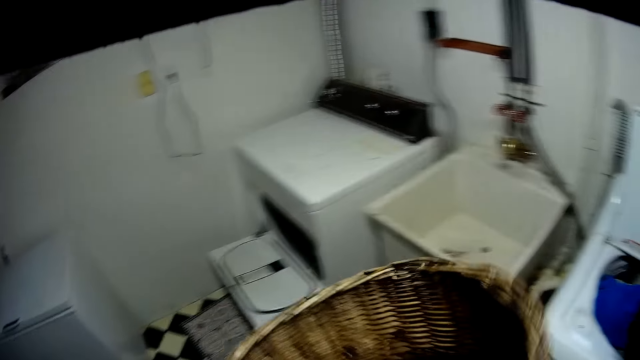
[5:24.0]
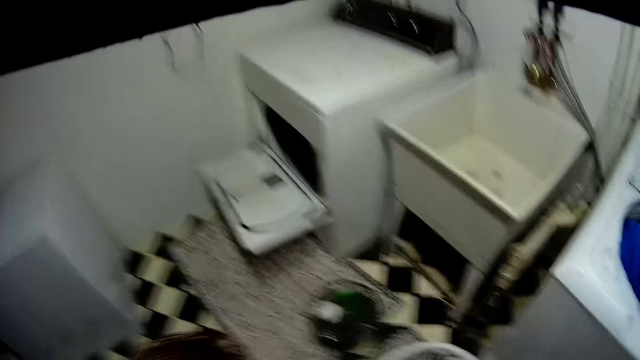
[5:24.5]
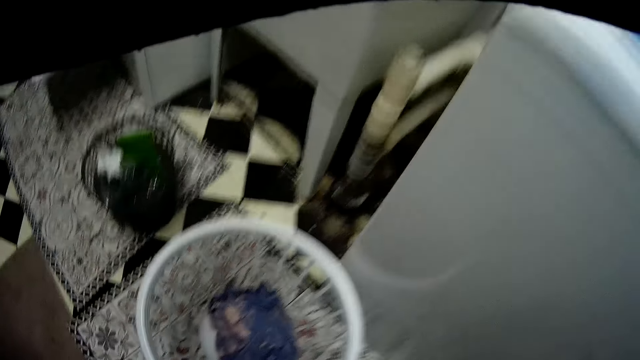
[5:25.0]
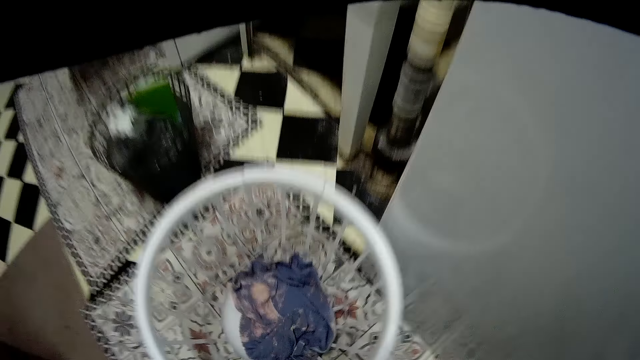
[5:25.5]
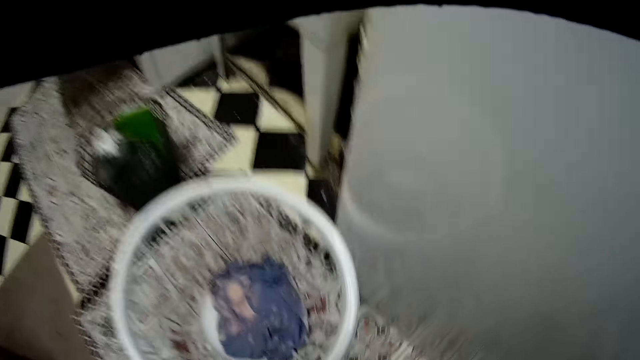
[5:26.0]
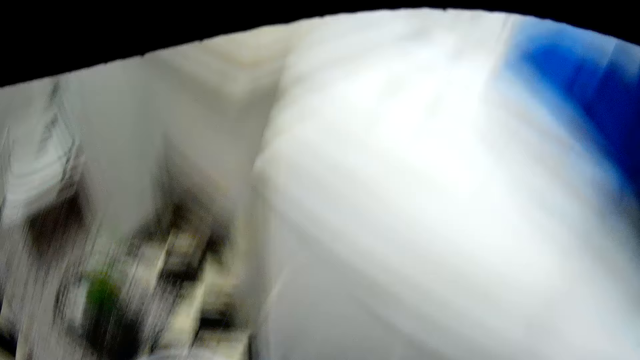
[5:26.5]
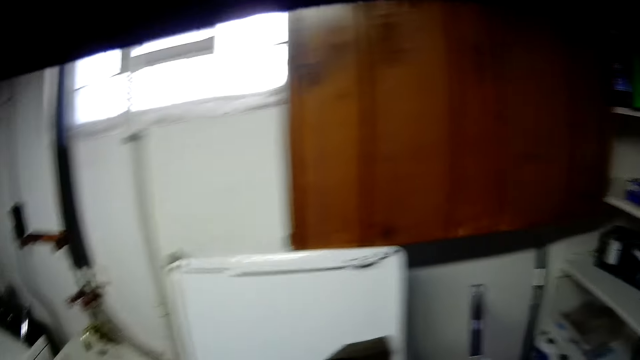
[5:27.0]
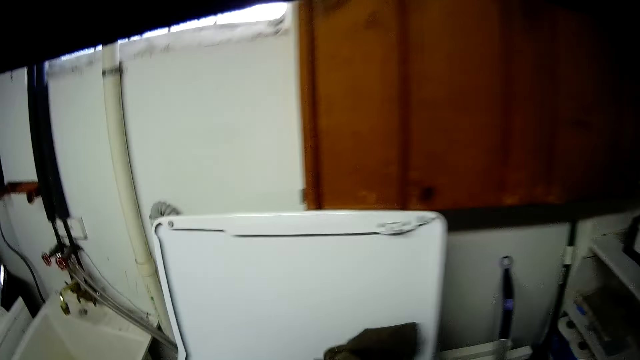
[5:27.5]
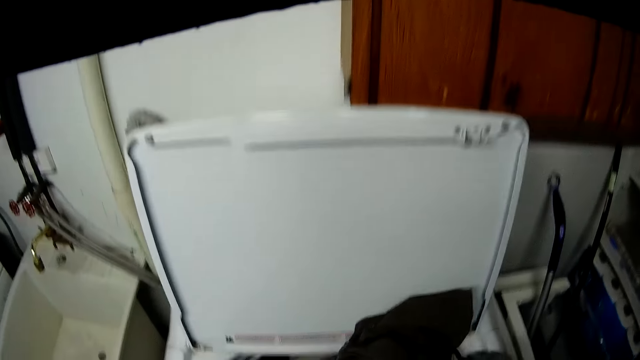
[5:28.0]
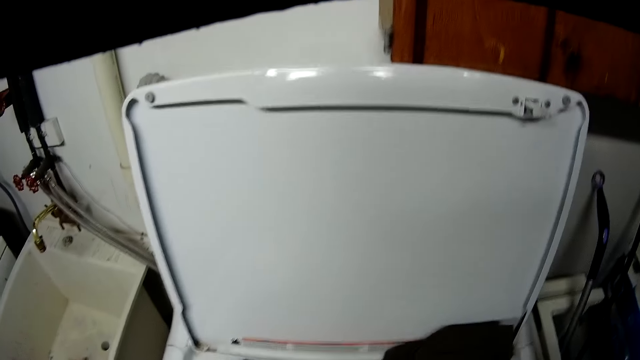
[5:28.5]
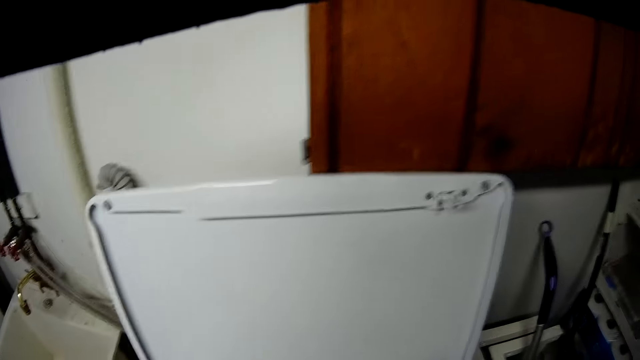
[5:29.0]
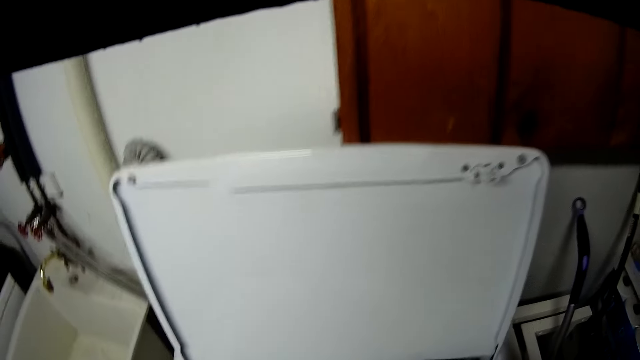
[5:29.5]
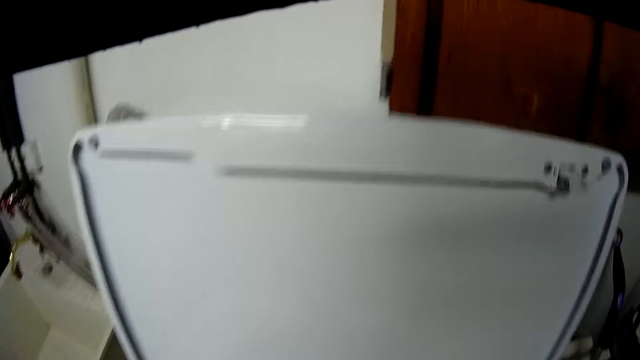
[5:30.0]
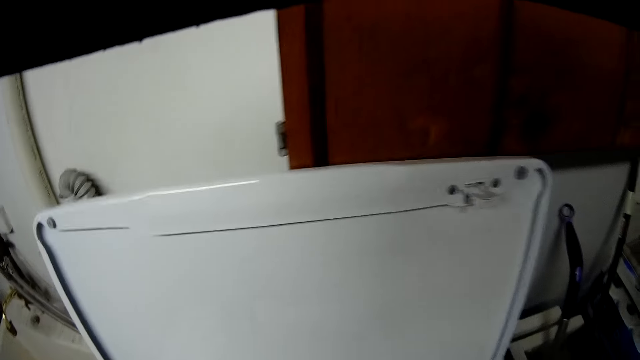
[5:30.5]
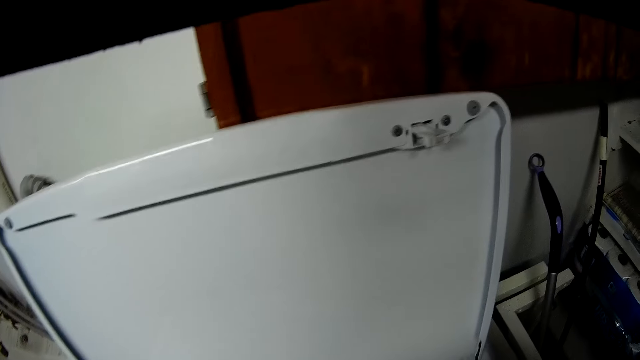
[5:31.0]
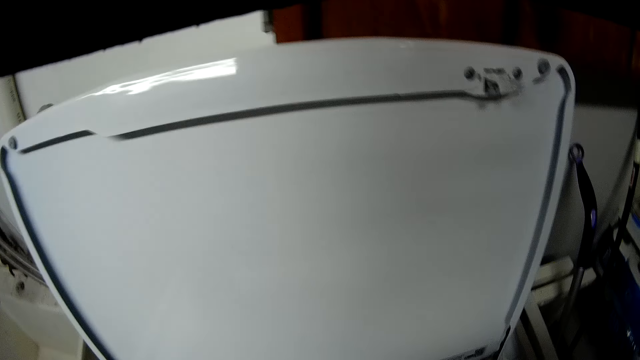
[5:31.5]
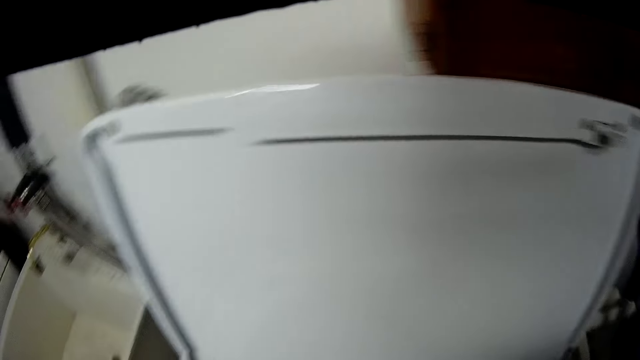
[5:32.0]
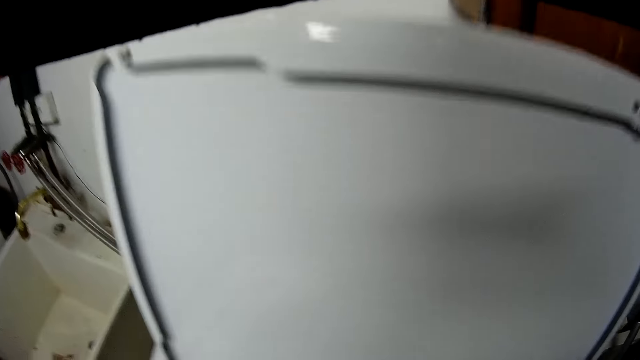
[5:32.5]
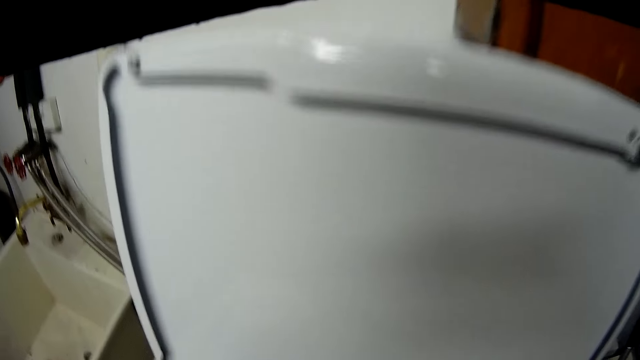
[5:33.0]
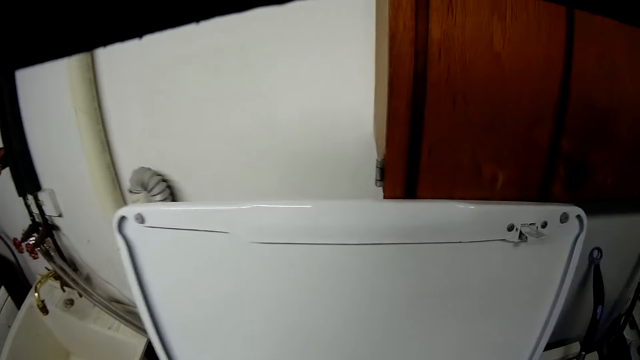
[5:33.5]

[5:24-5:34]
The camera wearer drops the basket. They adjust the clothes on the washing machine into the machine.

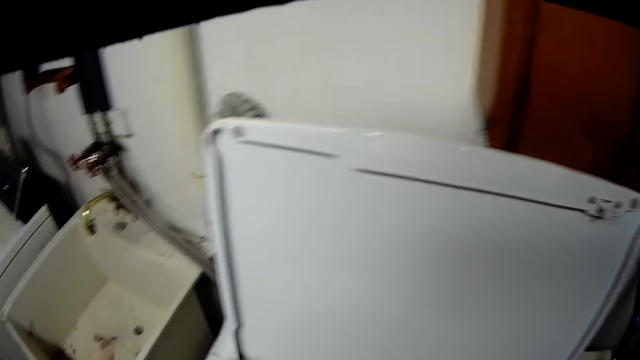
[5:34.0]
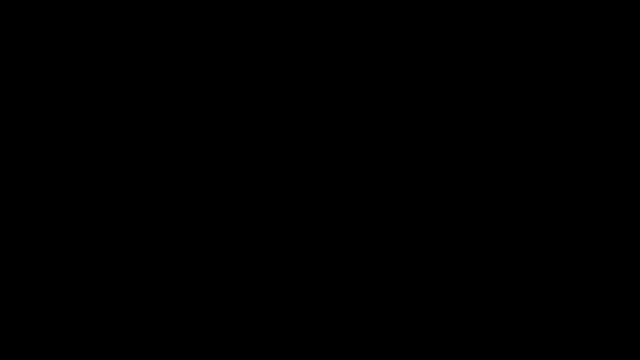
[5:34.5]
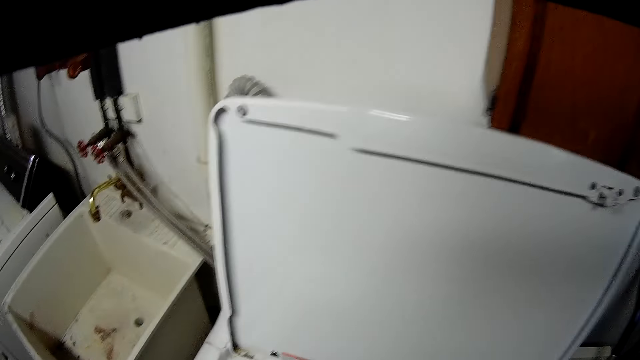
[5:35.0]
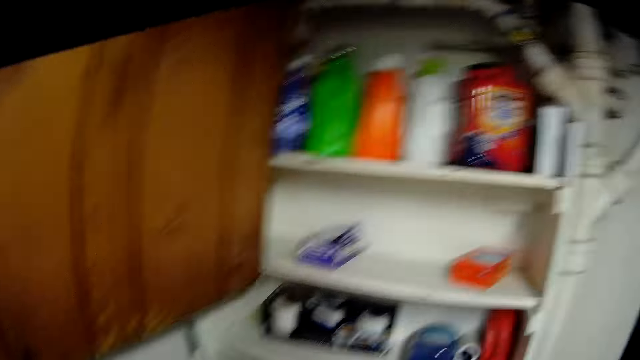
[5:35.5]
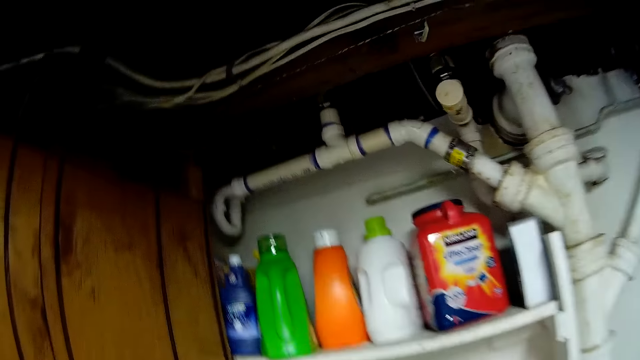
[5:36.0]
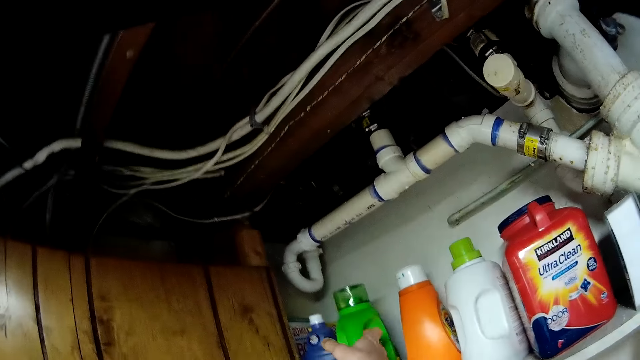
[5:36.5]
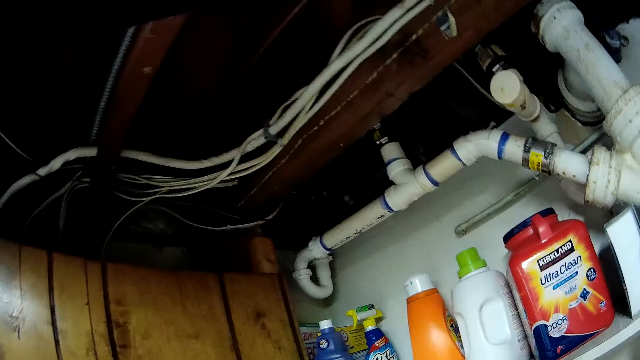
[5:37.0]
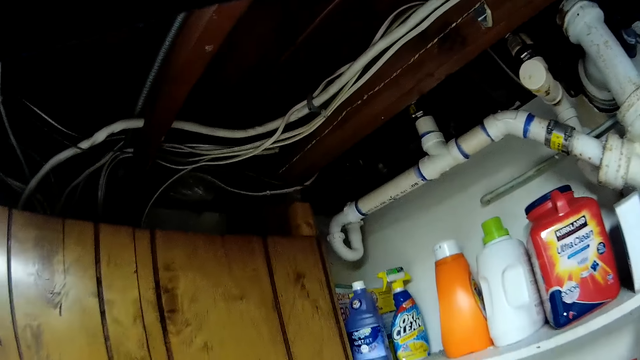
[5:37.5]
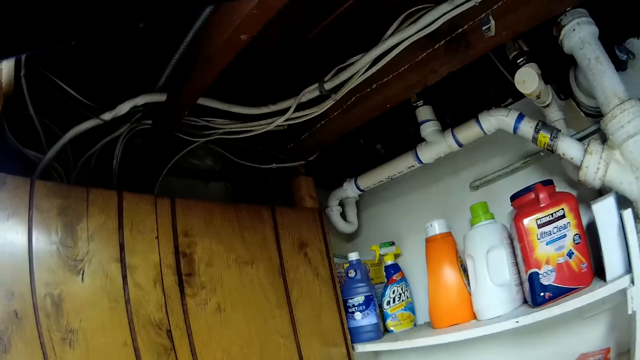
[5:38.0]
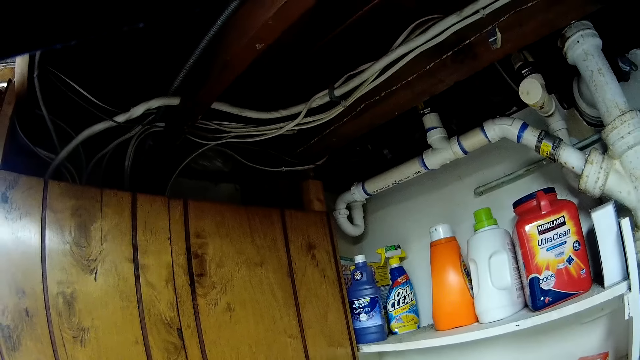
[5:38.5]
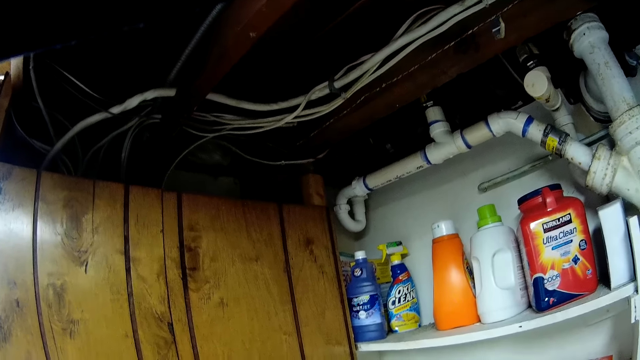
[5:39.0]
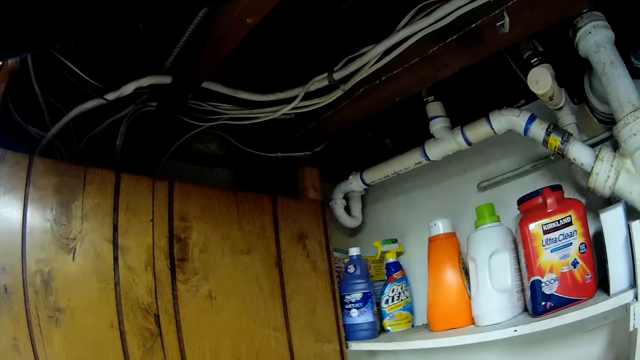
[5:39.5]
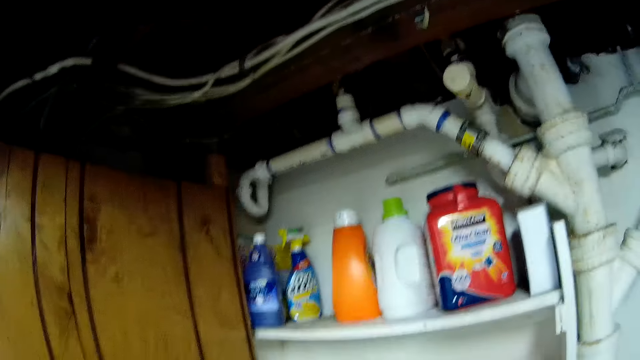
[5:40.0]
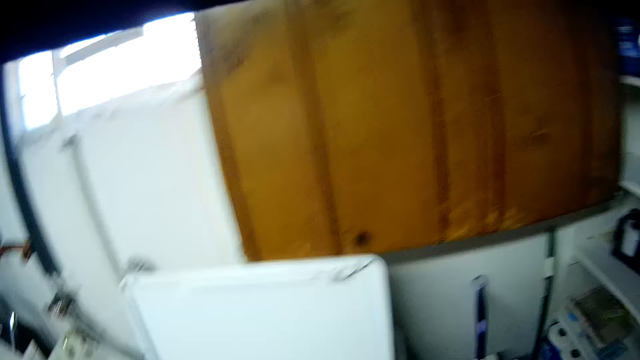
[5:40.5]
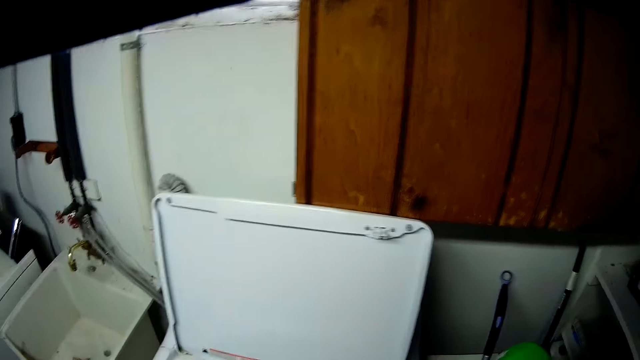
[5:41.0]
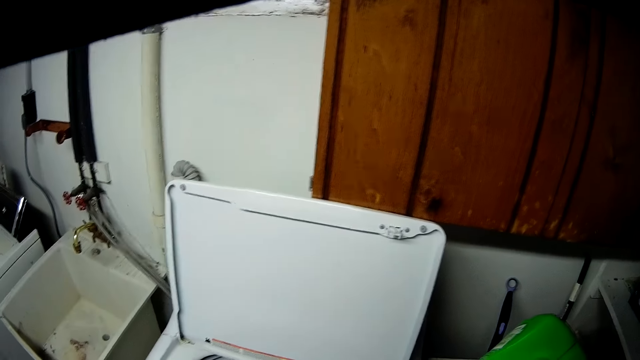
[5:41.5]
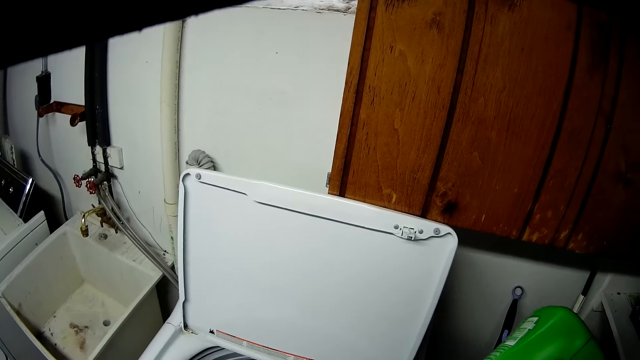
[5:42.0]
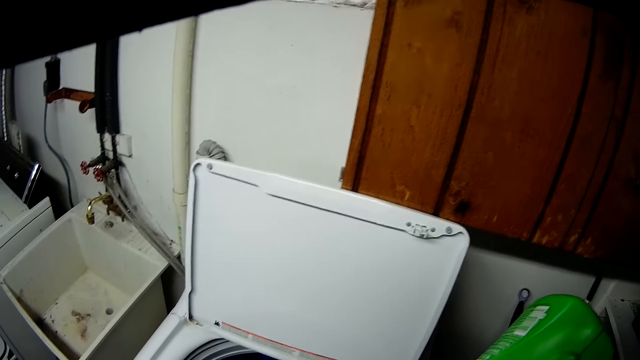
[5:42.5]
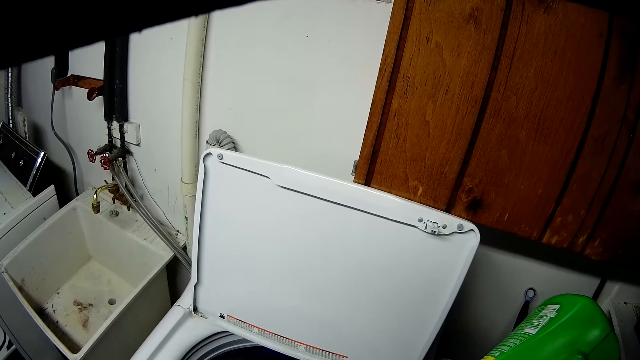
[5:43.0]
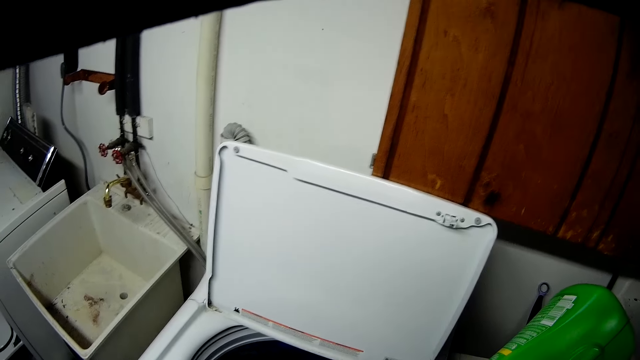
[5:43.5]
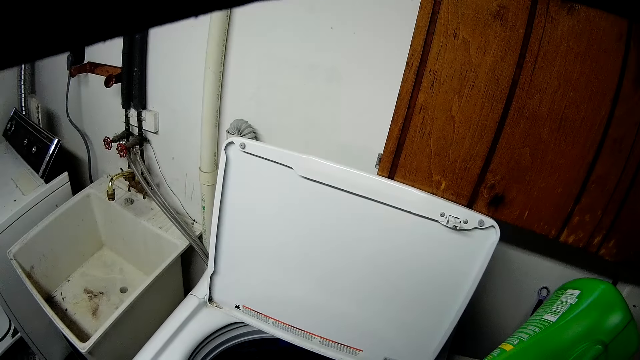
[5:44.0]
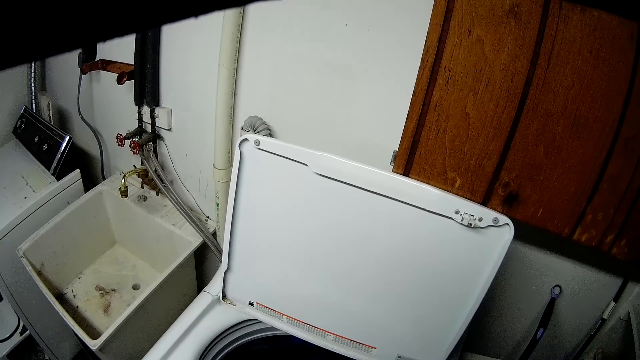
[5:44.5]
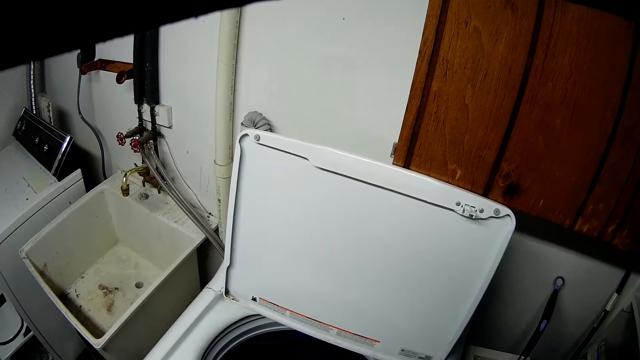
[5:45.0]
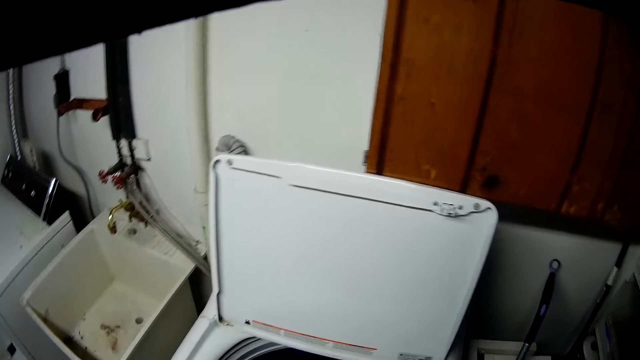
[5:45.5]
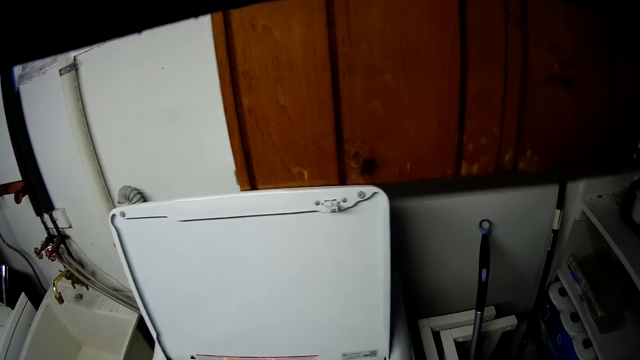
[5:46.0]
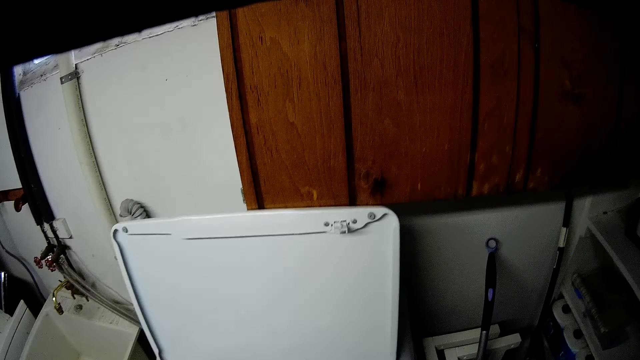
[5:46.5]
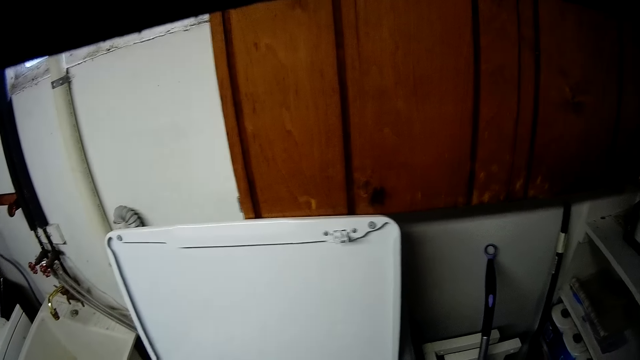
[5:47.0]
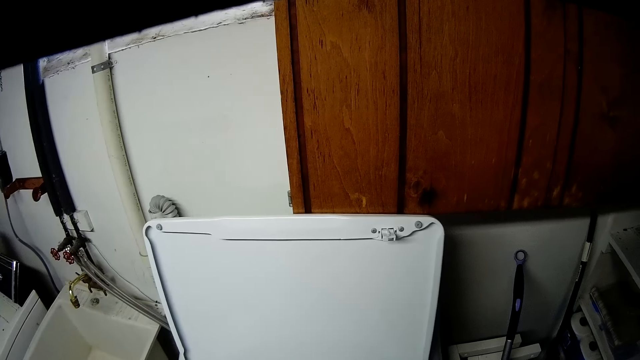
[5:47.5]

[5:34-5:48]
The camera wearer takes a soap container from a shelf with his right hand. He pours the soap with his right hand.
